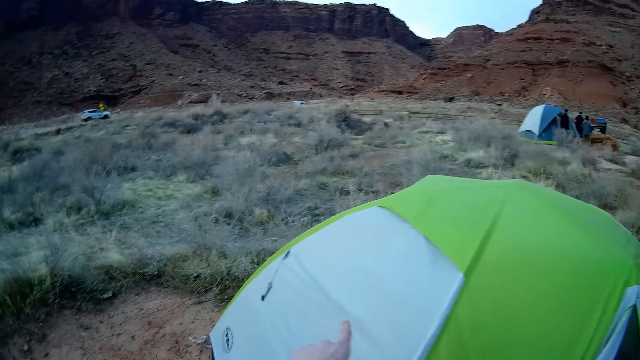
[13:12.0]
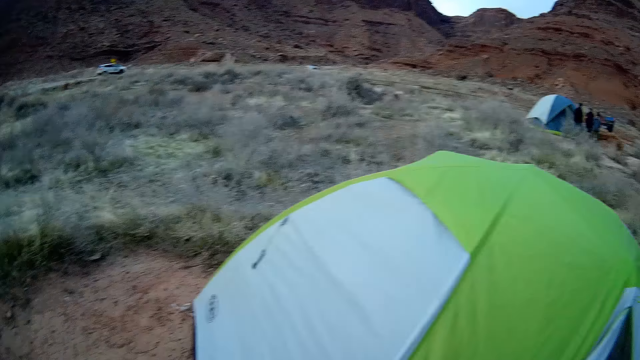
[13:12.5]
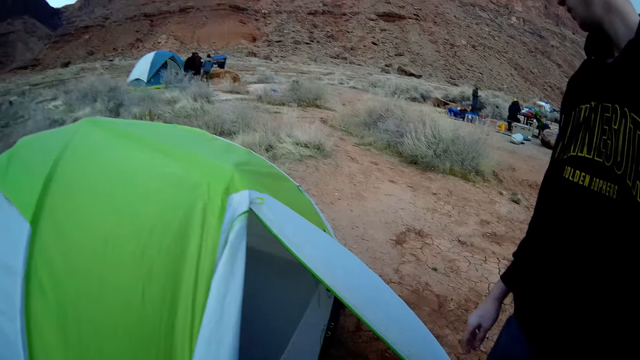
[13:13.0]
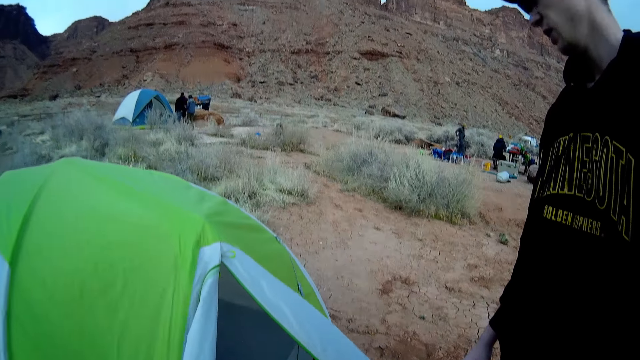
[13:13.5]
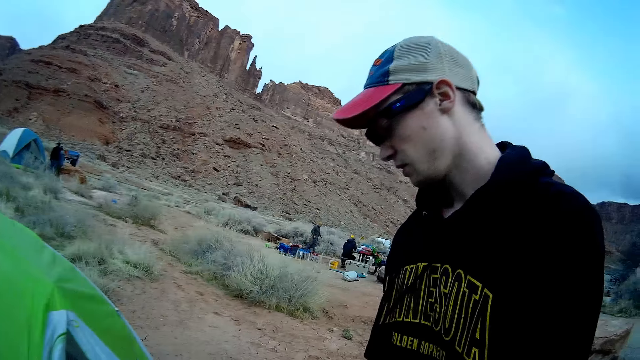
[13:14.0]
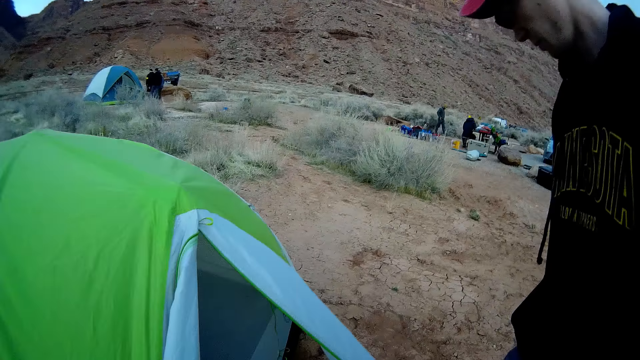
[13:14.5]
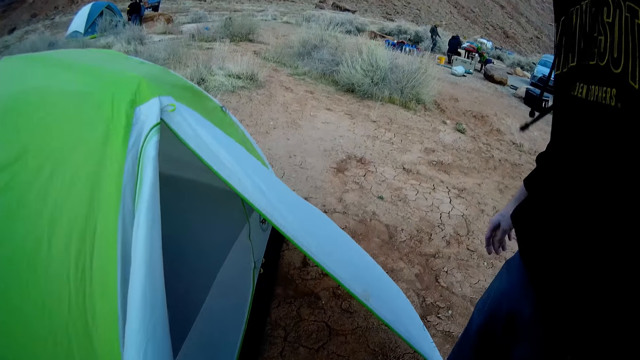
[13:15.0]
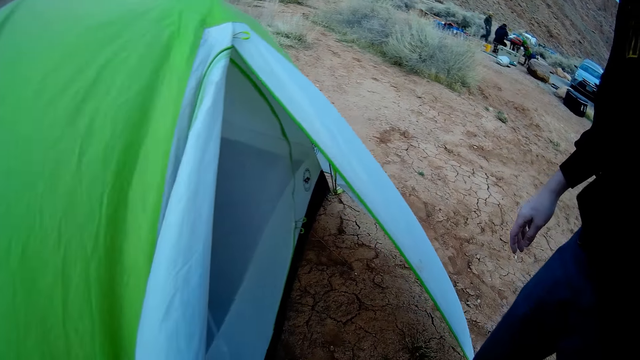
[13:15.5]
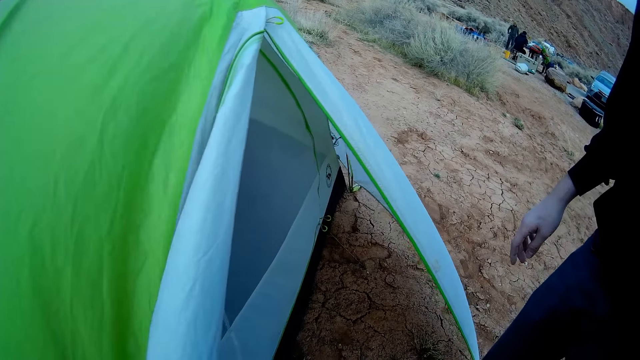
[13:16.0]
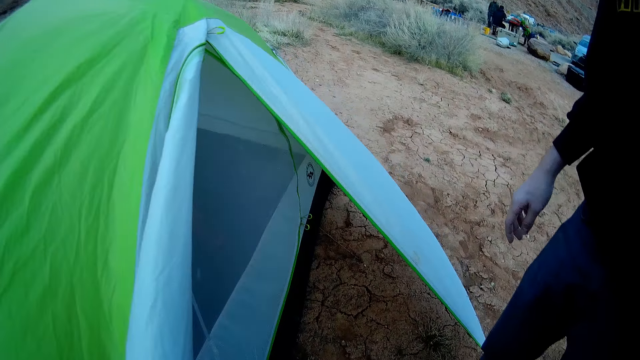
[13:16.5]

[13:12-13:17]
The camera wearer converses with a man.

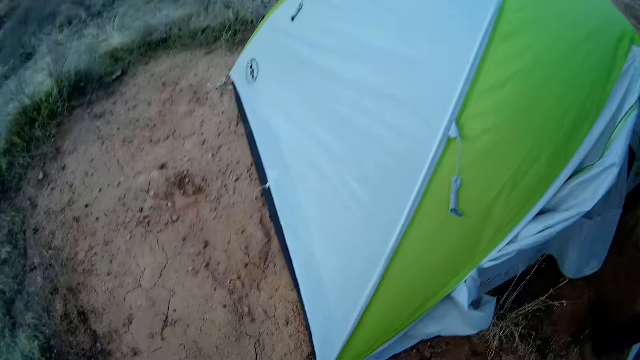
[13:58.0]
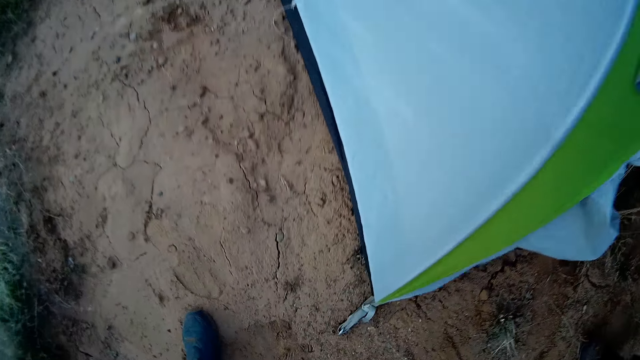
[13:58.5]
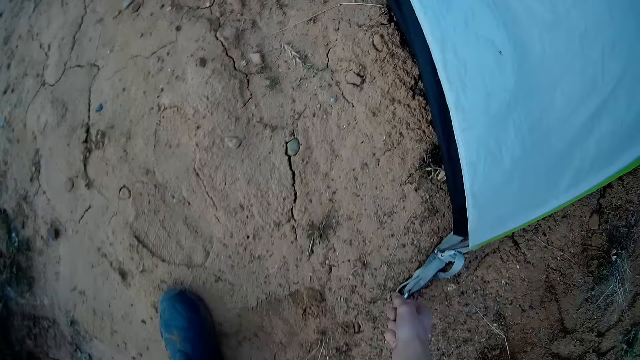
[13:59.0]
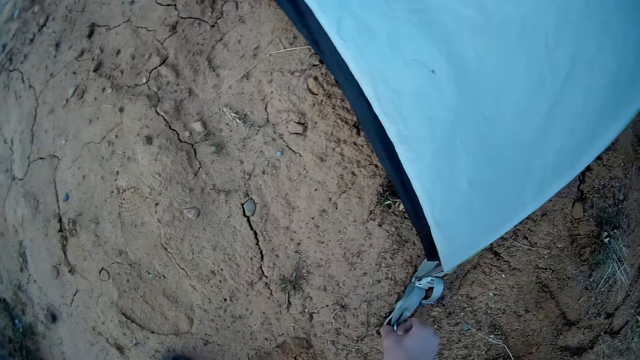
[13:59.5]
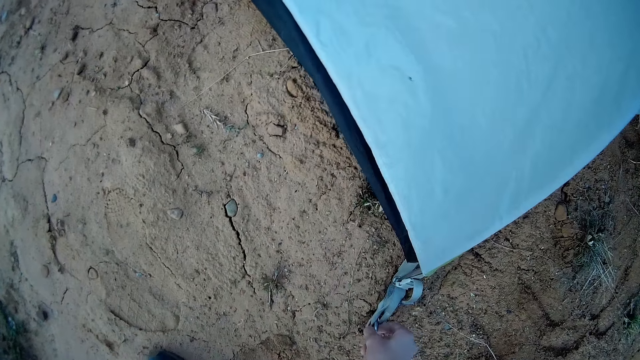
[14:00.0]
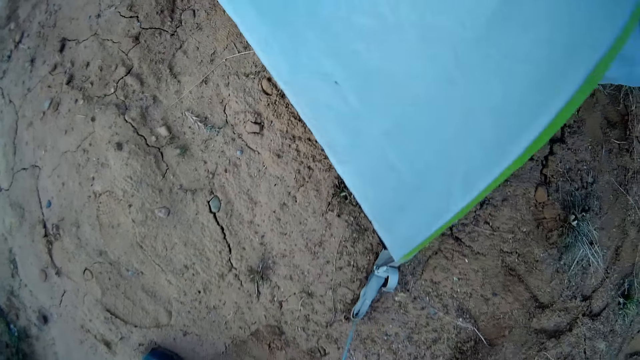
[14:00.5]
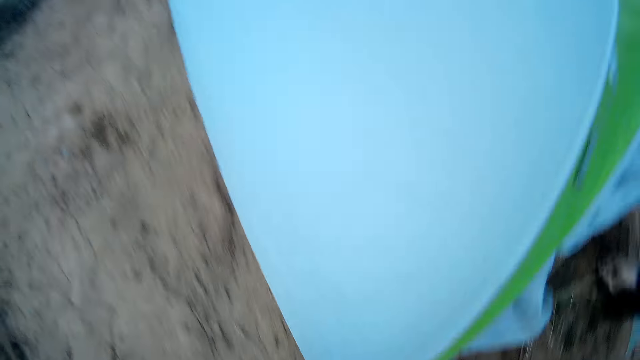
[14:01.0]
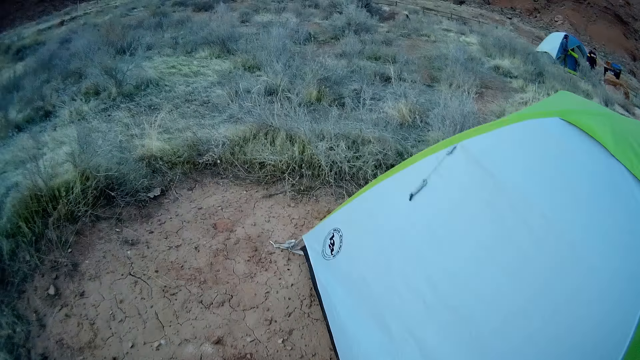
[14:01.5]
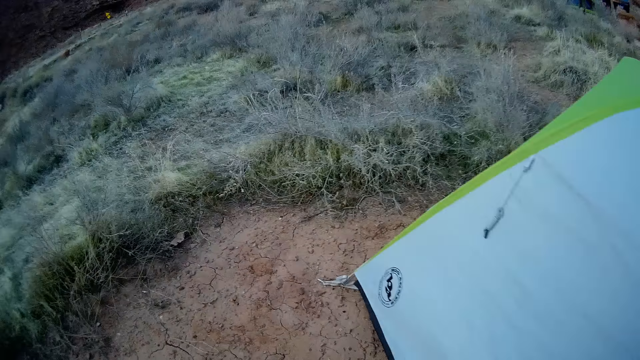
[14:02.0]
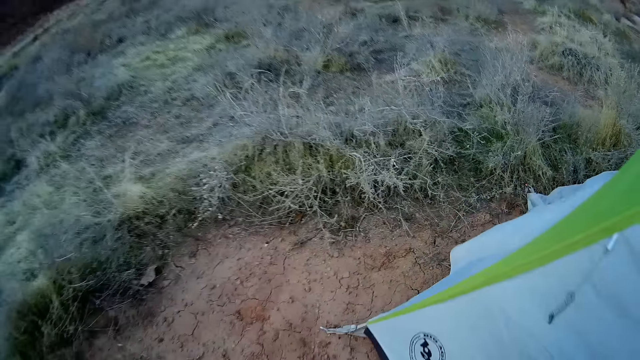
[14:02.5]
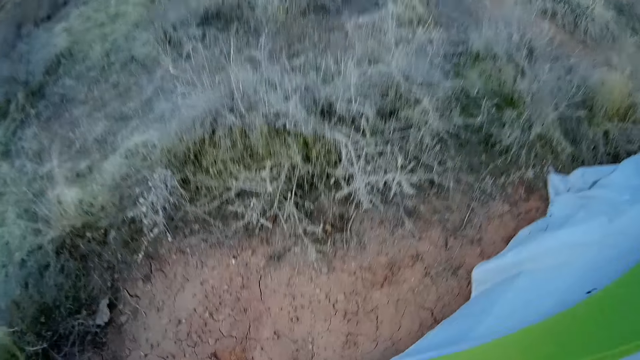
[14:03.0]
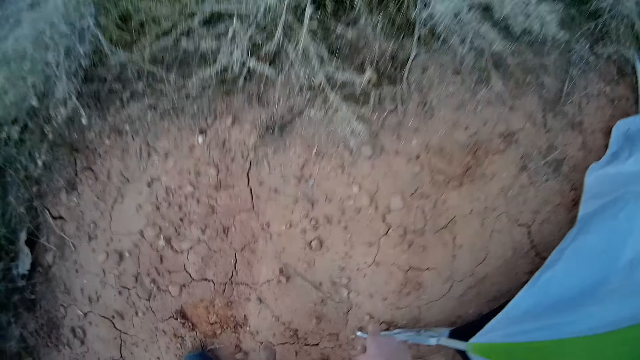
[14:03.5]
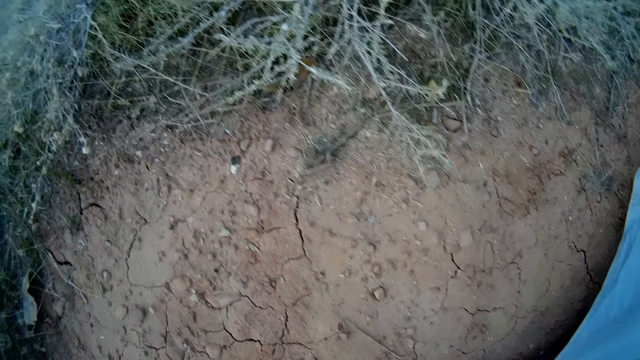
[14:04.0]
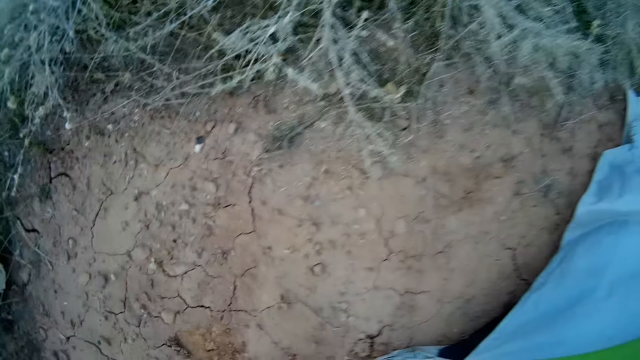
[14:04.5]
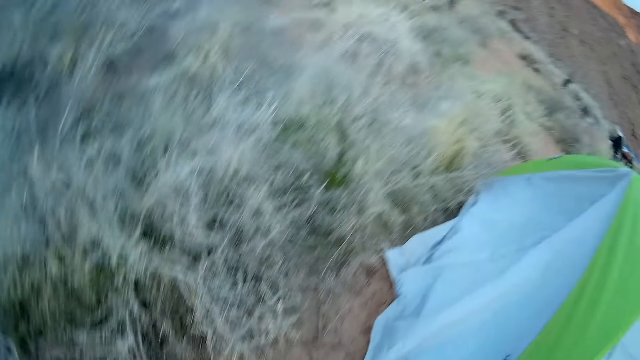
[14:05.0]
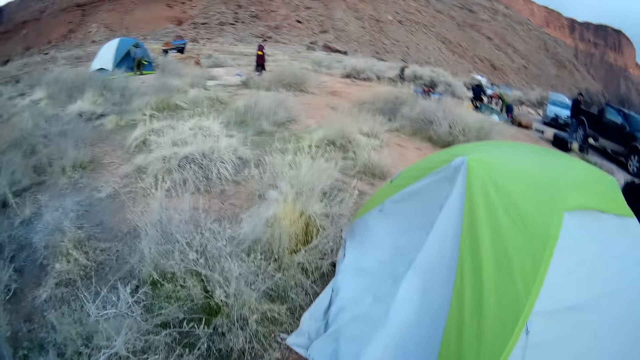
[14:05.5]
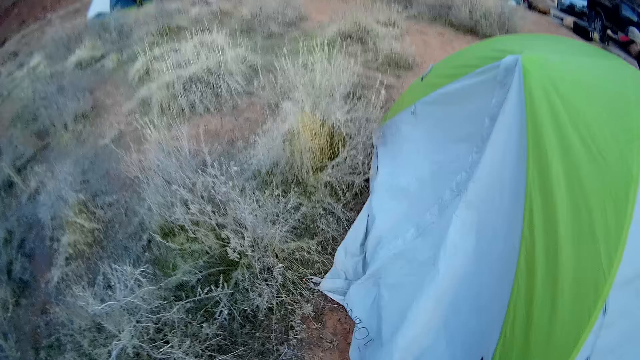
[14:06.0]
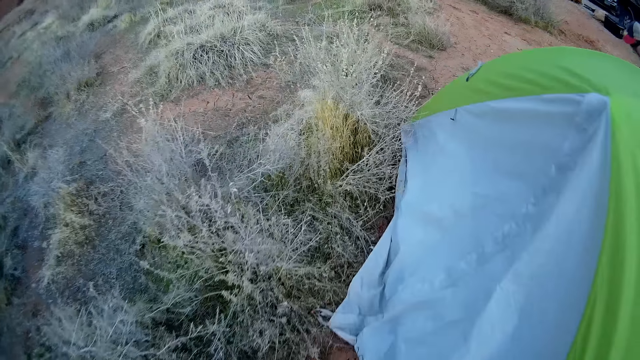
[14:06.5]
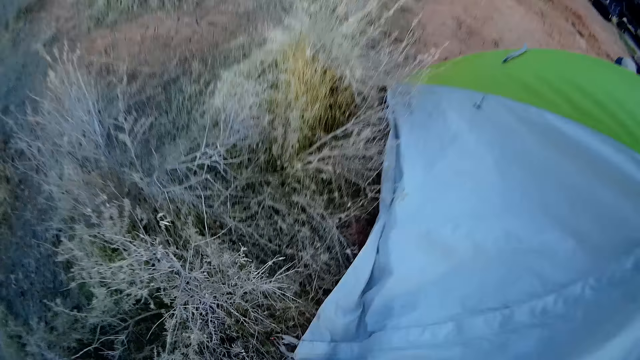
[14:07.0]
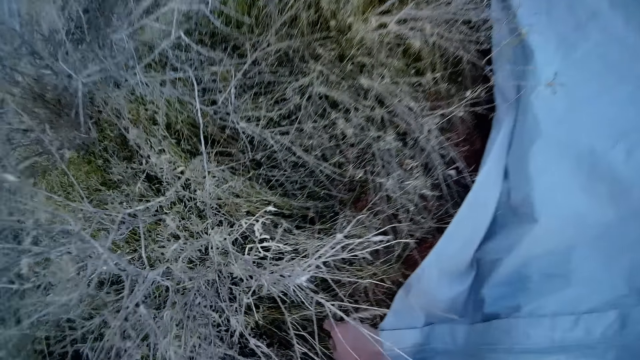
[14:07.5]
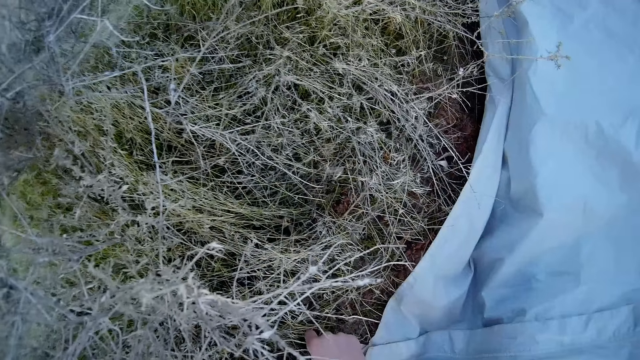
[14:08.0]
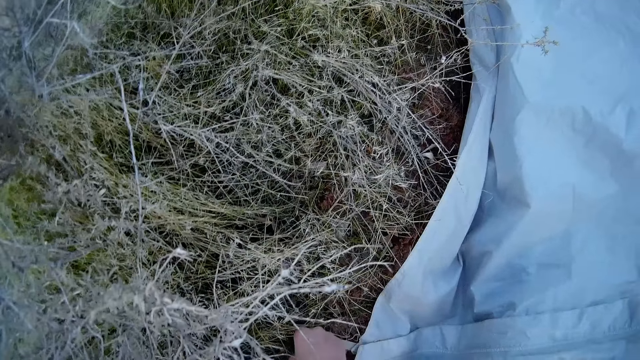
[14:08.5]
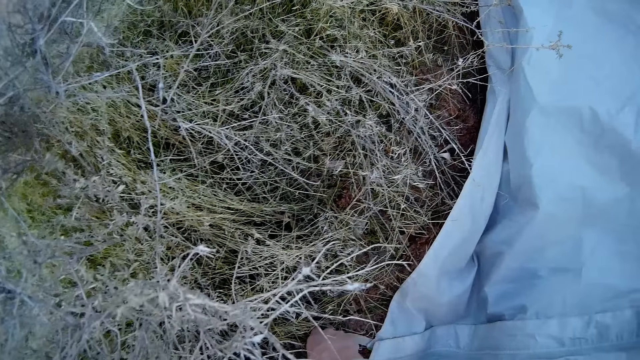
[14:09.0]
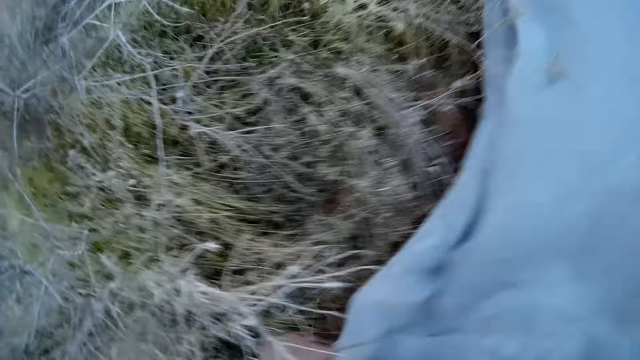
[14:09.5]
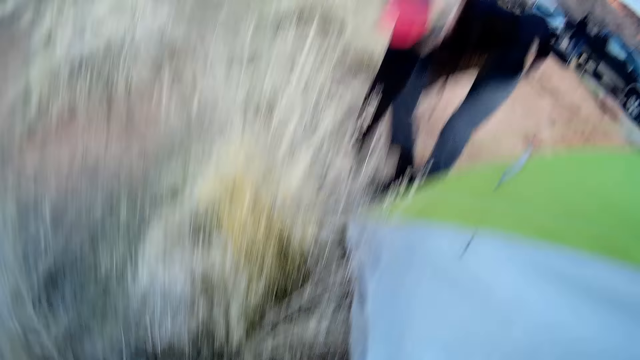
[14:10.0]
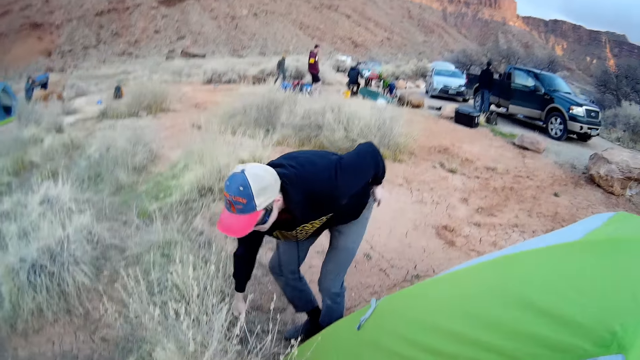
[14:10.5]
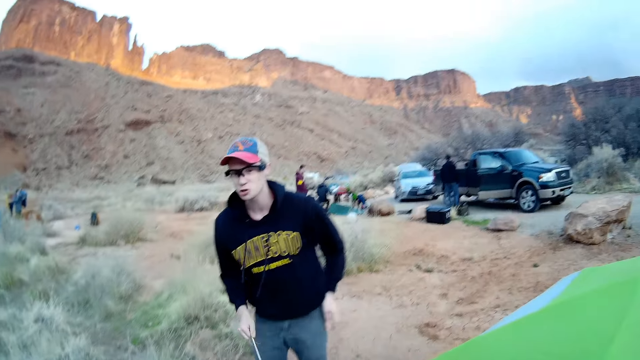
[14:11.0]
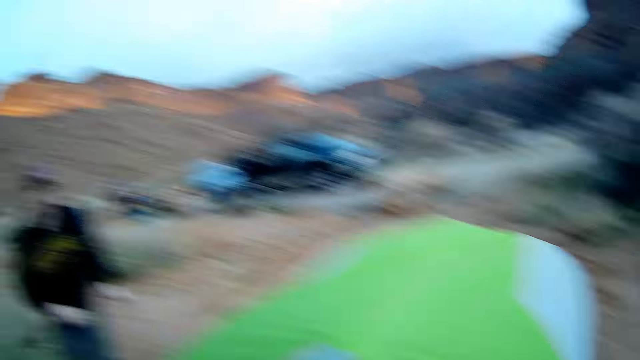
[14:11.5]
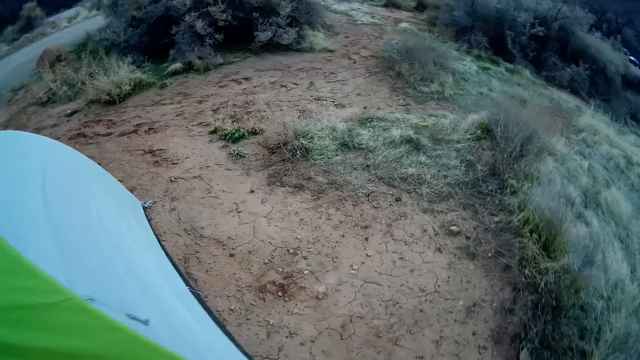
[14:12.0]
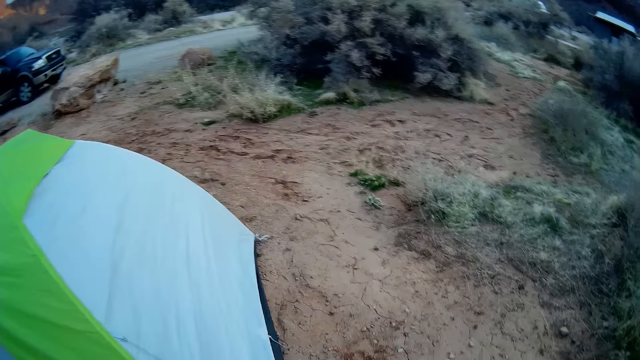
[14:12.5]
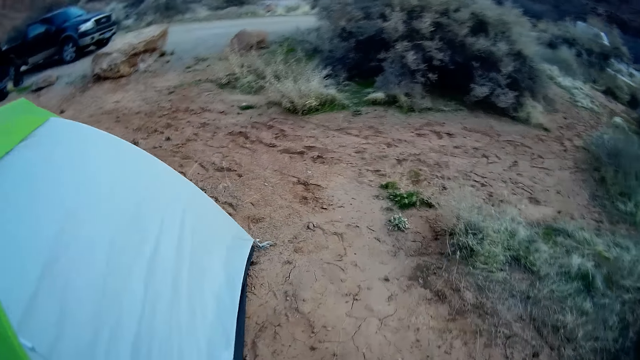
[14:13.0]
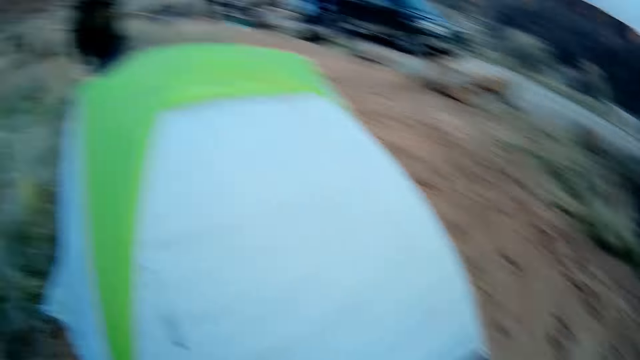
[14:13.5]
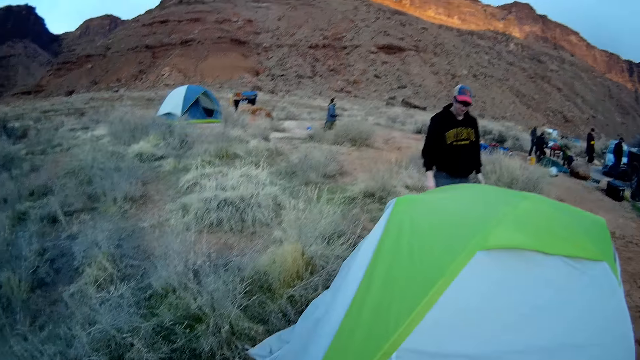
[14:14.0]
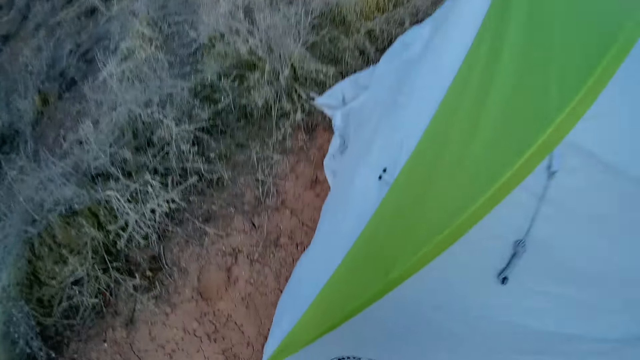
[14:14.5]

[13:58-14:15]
The camera wearer removes a metal rod holding the tent to the ground with his right hand. He holds the snap hook on the ground and walks on the ground. He removes another metal rod holding the tent to the ground with his right hand. He stands on the ground and walks on the ground. He removes another metal rod holding the tent to the ground with his right hand. He stands on the ground and walks on the ground. A man picks something on the ground. Another man walks on the ground. Other men stand on the ground. The camera wearer walks on the ground.
